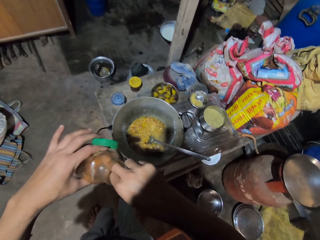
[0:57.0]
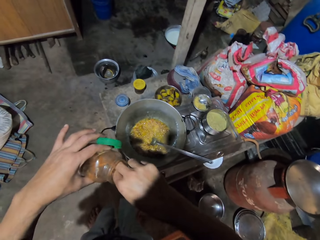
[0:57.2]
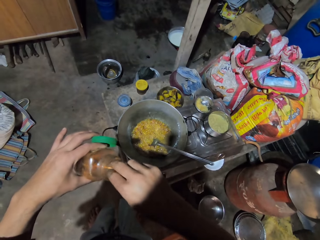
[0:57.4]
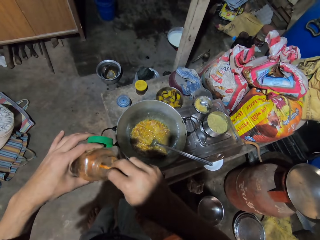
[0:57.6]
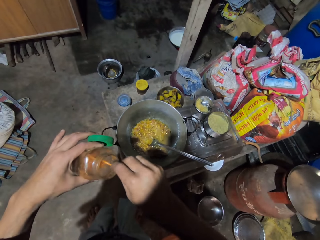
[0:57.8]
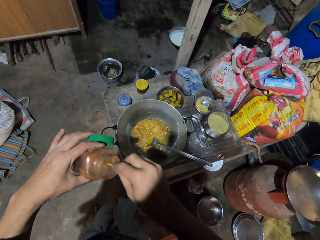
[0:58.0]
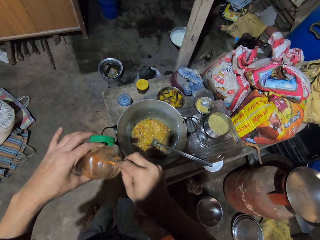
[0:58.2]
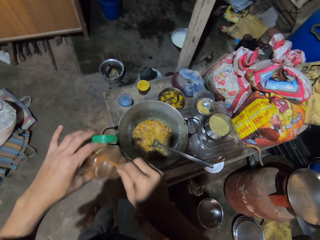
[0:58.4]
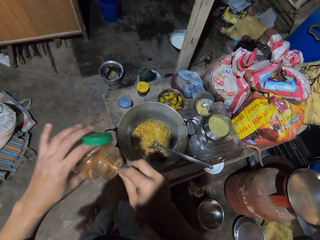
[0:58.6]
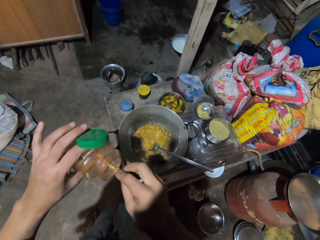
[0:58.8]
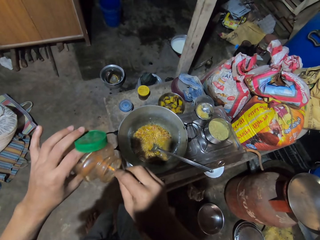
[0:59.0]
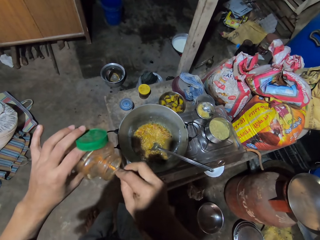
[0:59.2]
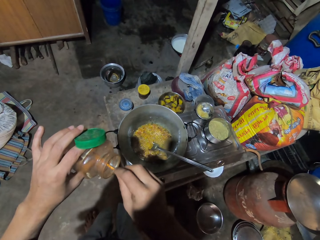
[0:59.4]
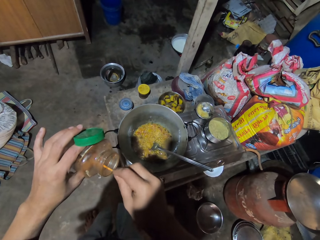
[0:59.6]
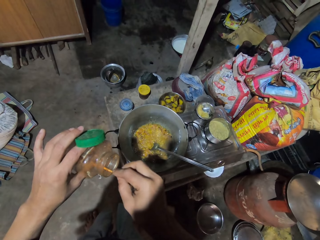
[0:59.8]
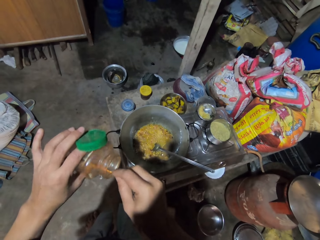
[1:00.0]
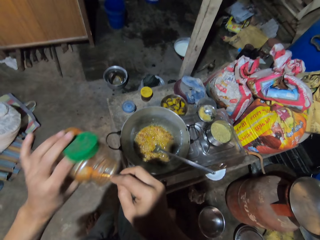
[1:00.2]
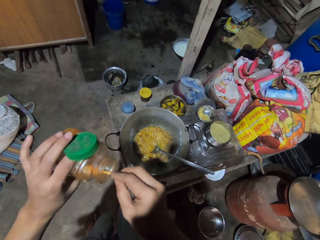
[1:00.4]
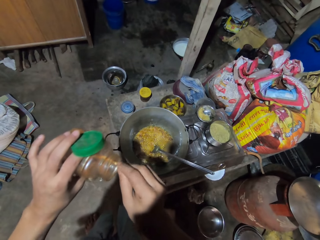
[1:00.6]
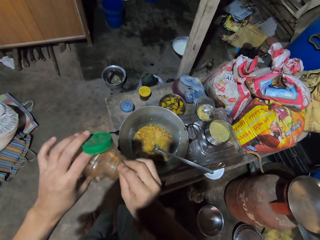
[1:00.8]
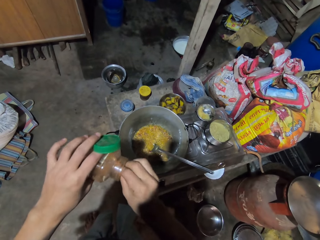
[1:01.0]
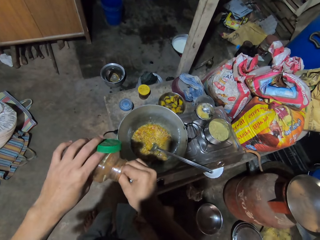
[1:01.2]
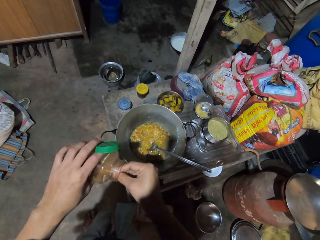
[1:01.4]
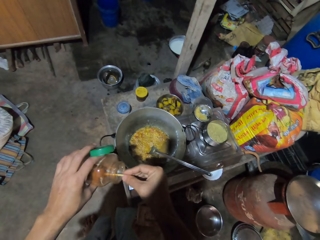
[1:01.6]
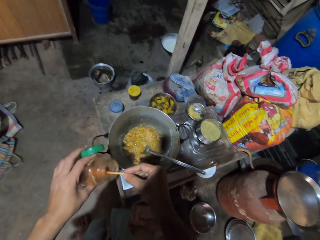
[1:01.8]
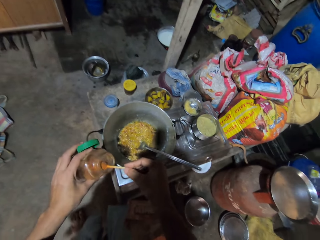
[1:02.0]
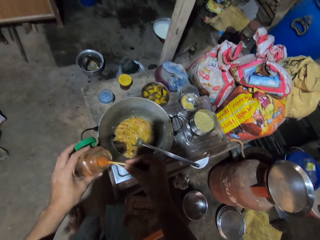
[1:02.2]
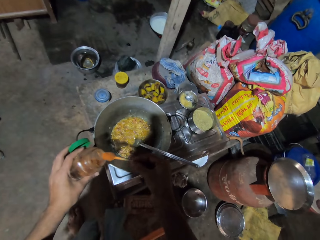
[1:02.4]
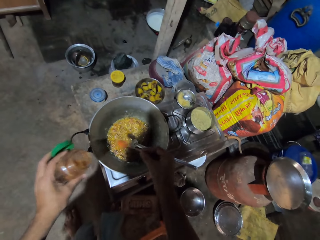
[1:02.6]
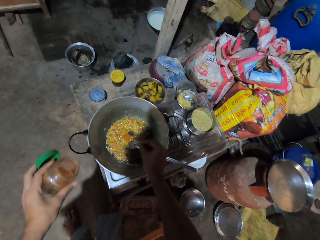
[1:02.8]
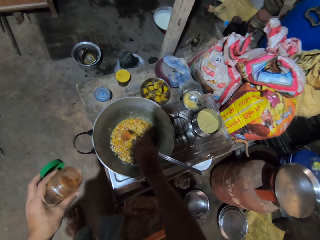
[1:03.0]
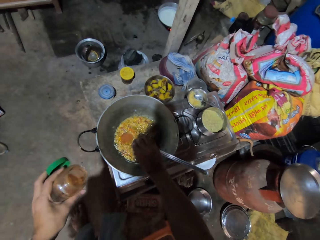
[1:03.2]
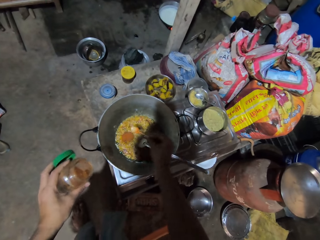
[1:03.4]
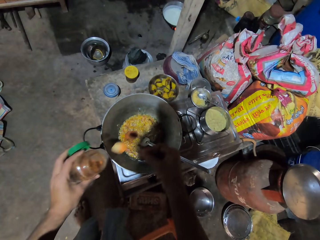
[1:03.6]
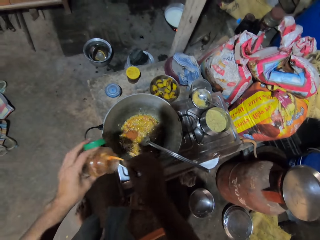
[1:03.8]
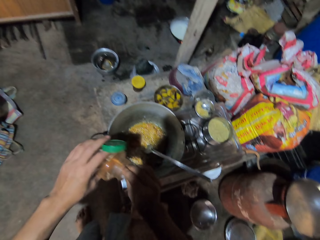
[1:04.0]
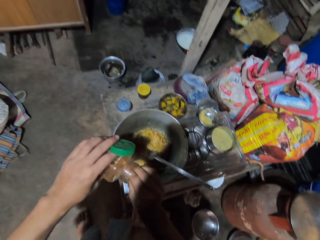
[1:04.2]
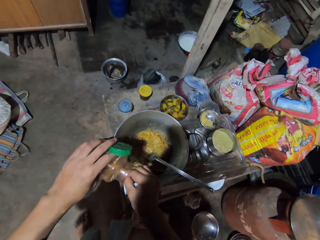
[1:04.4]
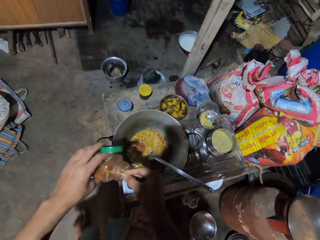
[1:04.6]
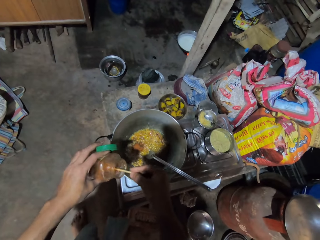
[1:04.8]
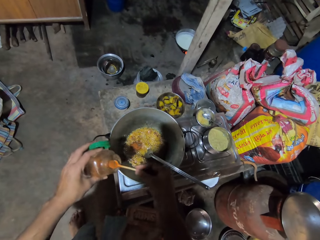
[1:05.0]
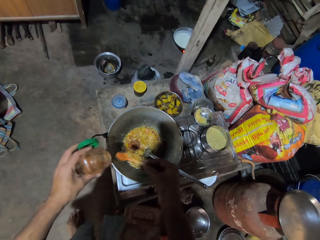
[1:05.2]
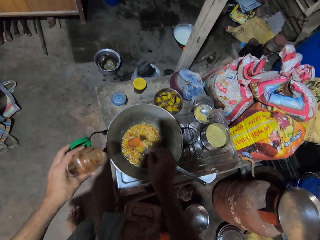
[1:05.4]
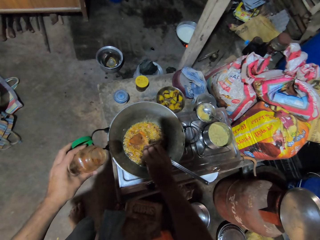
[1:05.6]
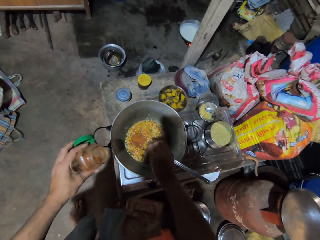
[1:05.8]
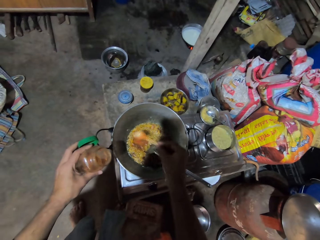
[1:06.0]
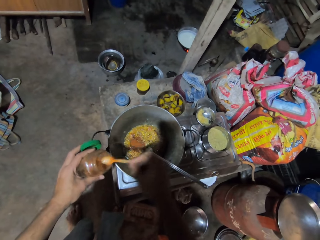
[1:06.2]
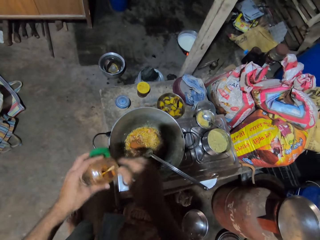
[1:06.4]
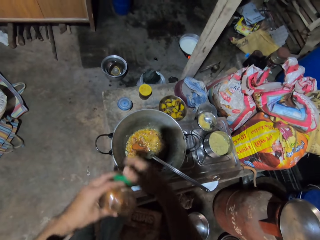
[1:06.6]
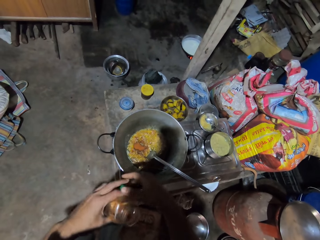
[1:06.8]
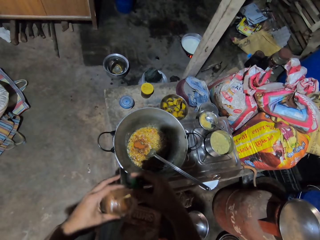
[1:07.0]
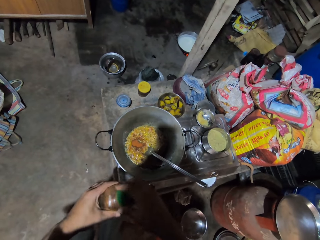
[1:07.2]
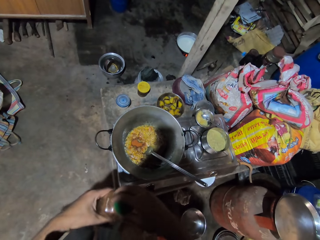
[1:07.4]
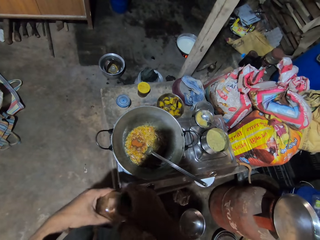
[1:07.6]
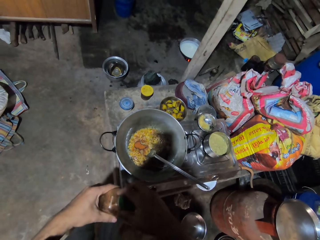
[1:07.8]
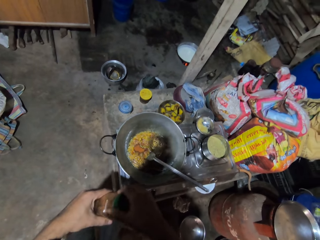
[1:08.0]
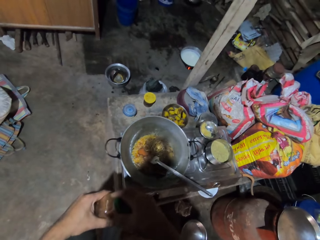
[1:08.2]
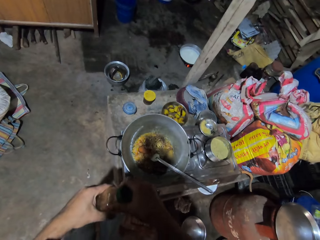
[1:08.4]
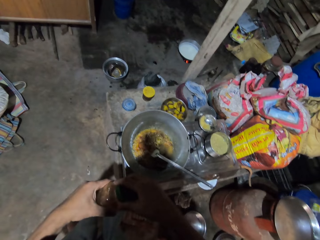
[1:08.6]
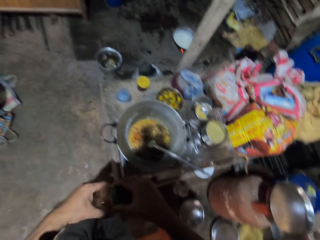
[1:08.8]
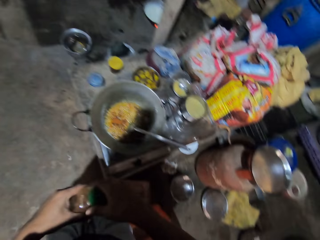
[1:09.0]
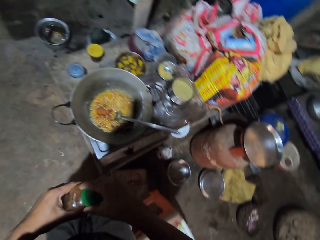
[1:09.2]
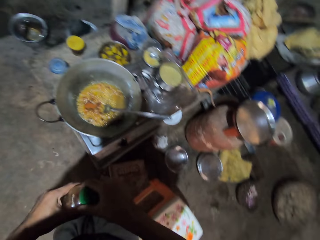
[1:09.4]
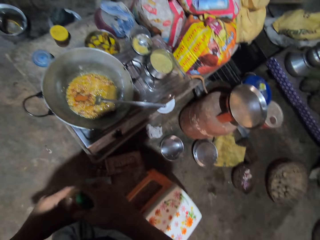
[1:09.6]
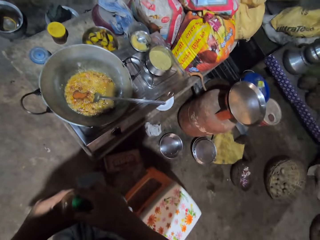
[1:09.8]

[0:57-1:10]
The camera wearer takes a spice from the container. They scoop chili from the container. They add the chili to the cooking pan. They scoop chili from the container. They add chili to the cooking pan. They cover the chili container.

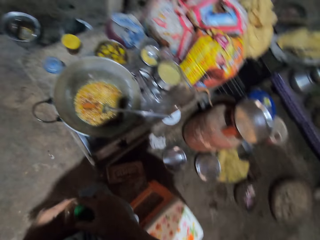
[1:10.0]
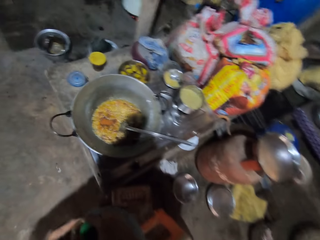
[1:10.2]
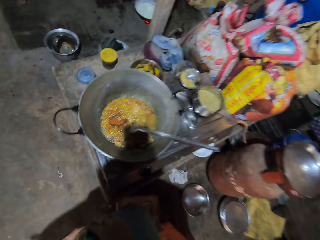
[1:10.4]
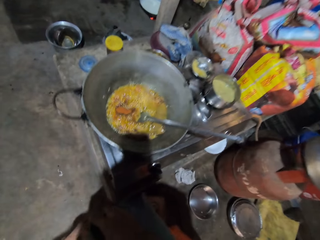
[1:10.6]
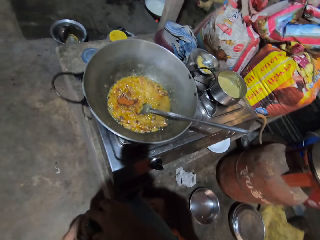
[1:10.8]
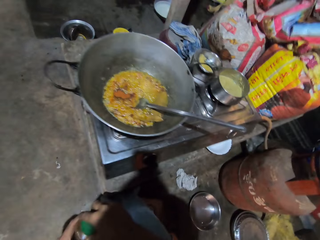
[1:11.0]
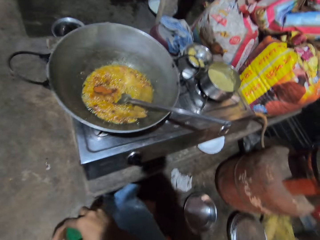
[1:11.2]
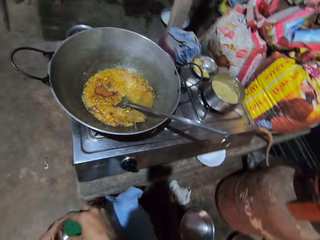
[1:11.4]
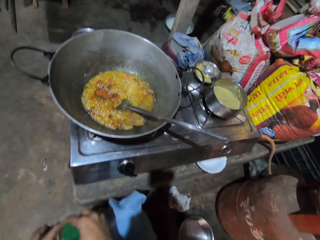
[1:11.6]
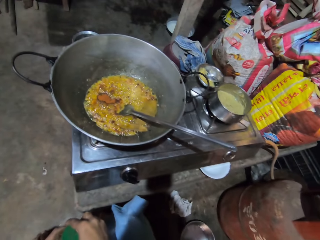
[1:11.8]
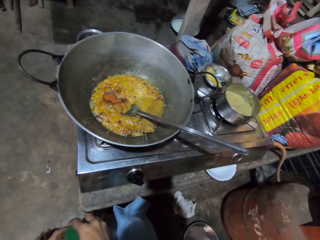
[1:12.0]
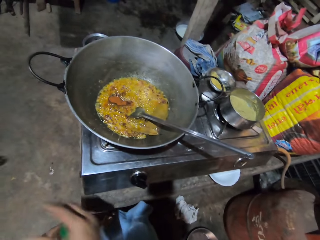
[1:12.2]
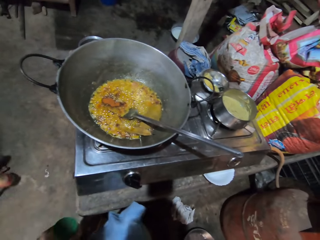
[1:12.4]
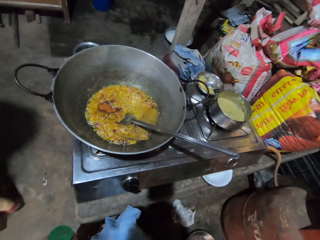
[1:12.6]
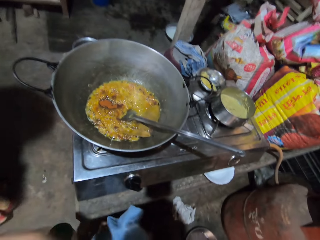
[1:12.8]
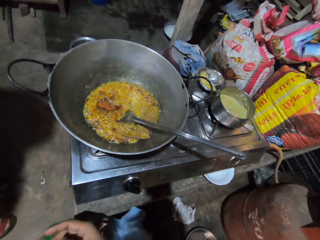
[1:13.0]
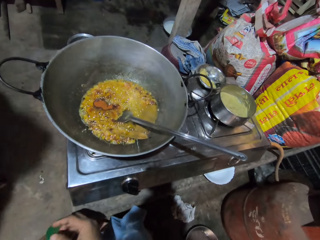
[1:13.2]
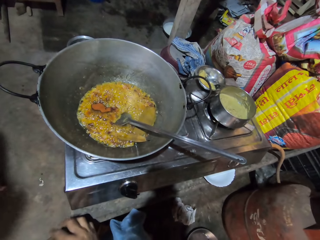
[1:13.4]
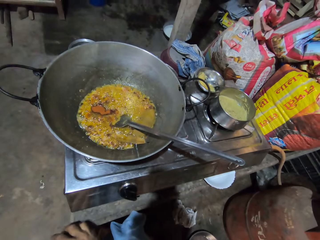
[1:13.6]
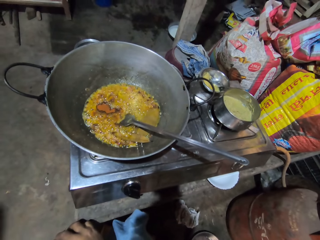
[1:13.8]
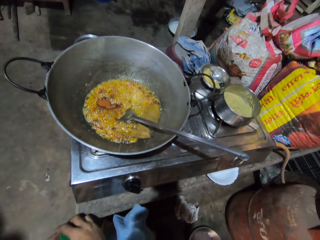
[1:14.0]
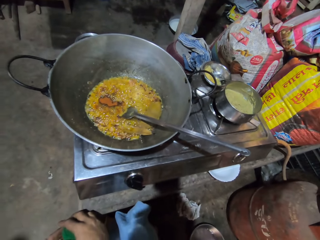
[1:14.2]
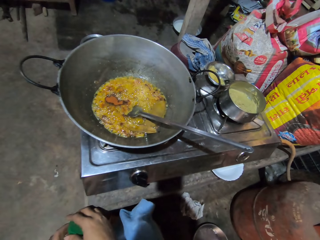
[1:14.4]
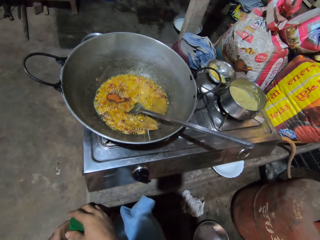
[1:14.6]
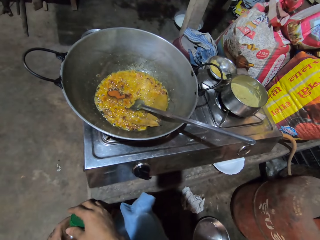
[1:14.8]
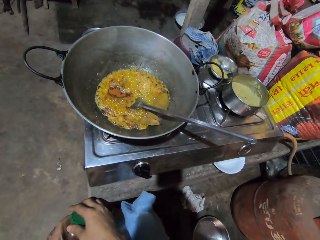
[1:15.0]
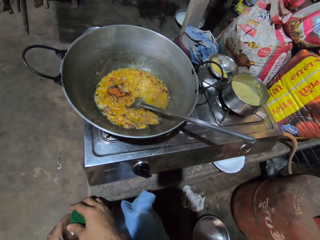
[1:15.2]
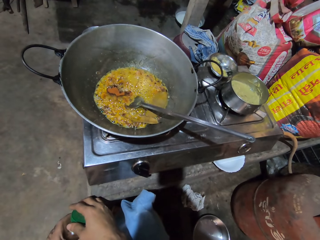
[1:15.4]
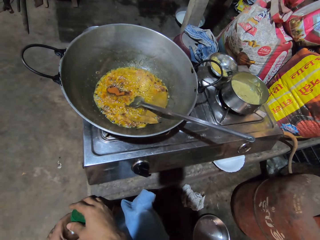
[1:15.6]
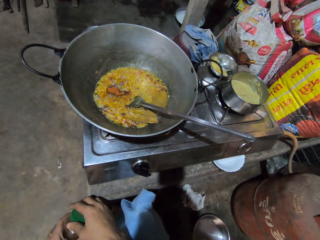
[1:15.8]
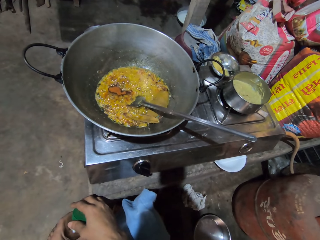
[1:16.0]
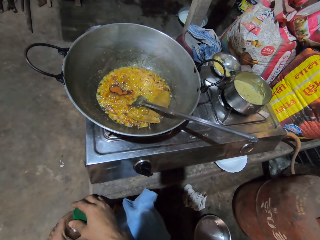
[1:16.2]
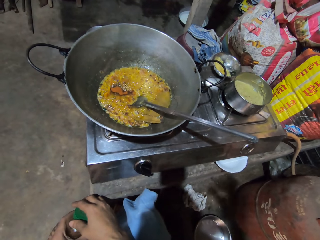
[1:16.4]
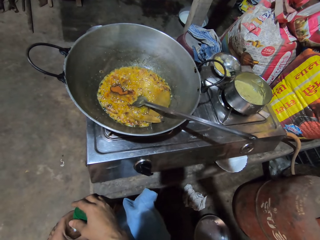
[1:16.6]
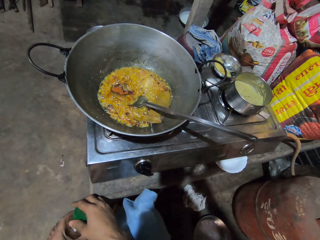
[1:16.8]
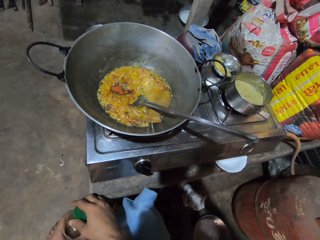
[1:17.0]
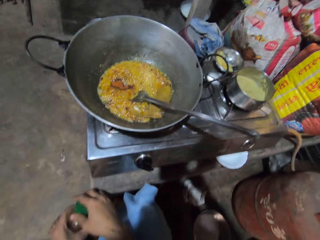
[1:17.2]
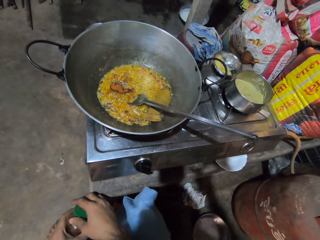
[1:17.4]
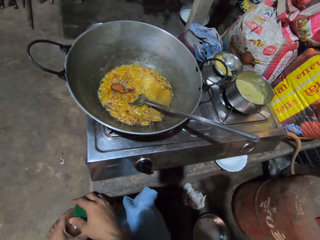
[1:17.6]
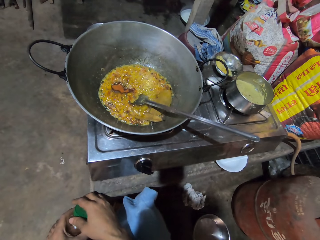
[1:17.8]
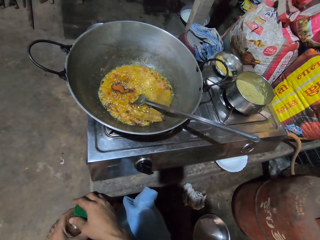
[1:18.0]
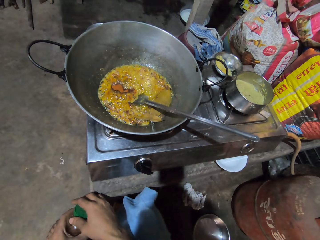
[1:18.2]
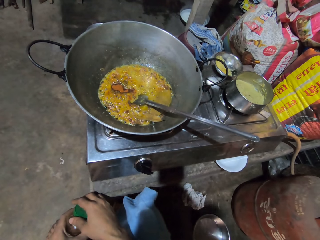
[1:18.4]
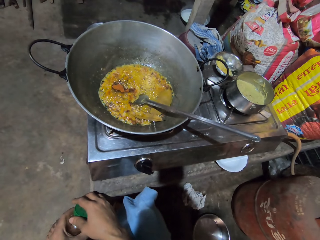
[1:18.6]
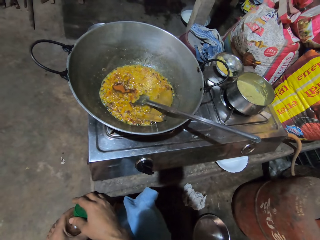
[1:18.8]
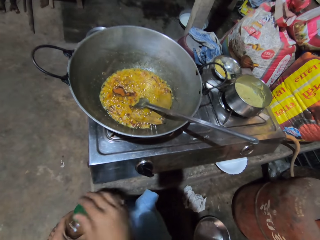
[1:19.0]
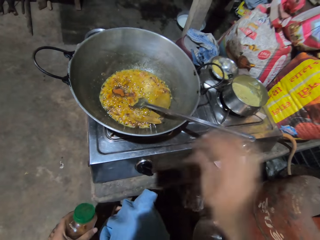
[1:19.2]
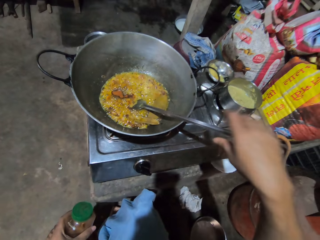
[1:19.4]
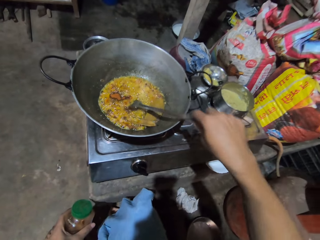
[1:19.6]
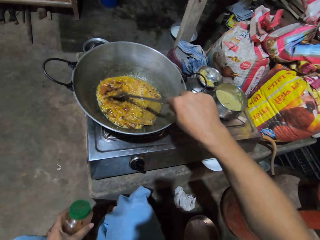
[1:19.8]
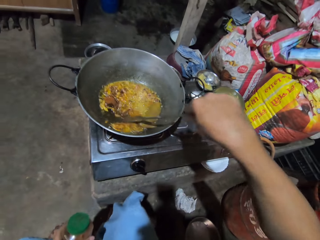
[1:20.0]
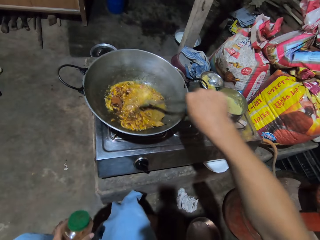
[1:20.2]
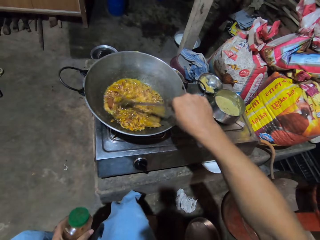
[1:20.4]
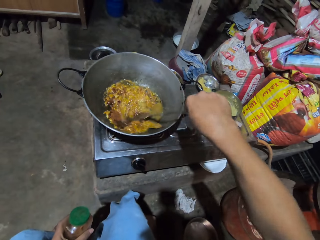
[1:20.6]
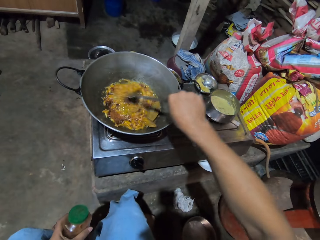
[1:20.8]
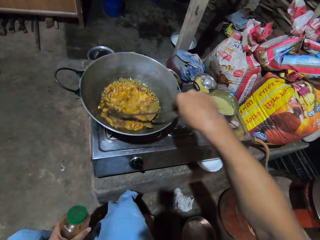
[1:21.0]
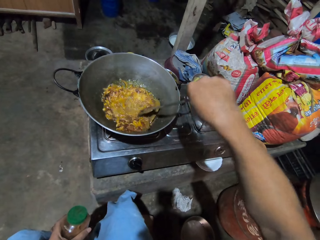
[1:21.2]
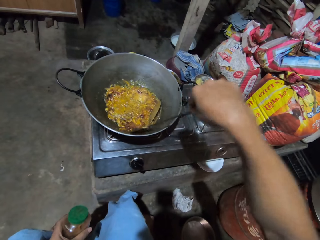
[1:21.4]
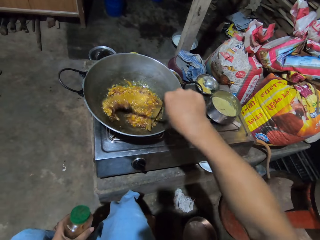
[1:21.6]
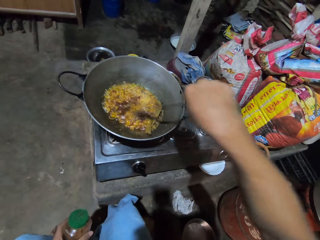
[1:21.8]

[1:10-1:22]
The camera wearer talks to a person. They stir the food in the pan with a metal spoon.
